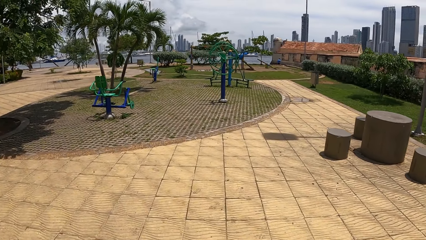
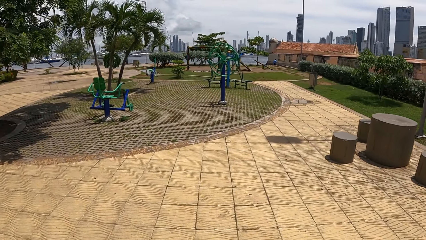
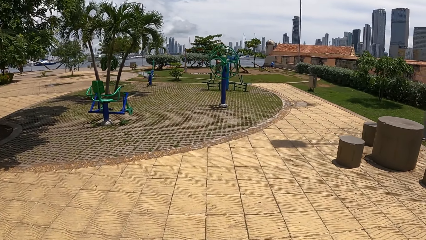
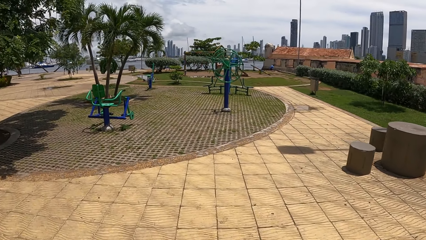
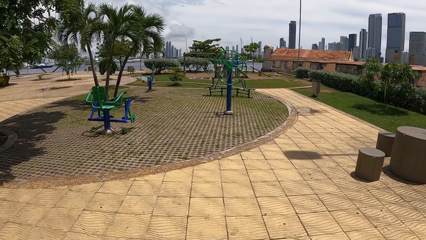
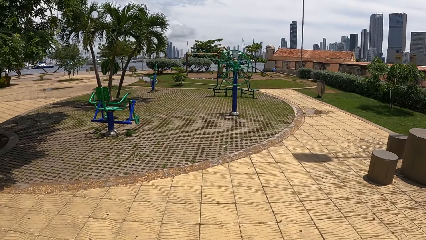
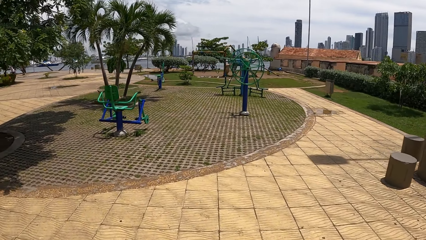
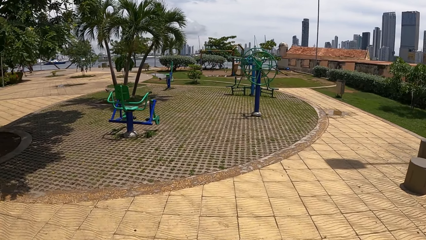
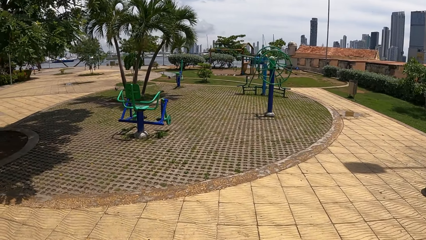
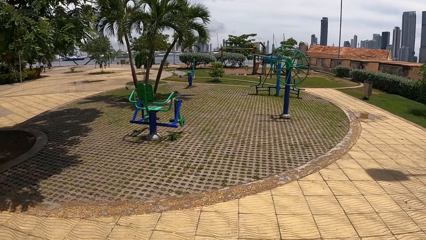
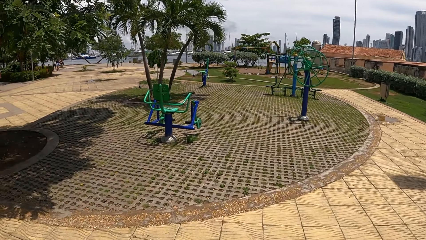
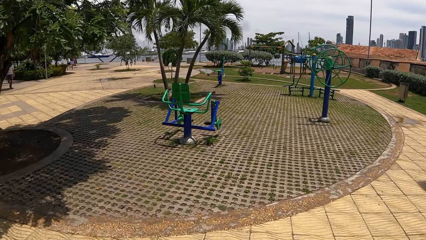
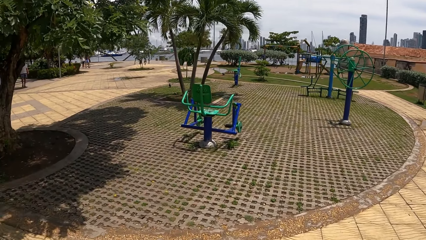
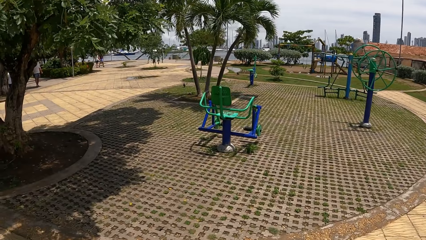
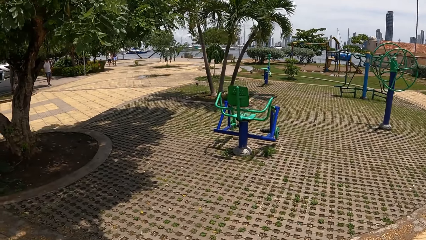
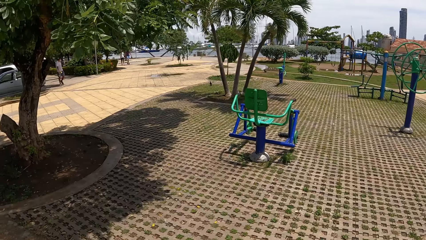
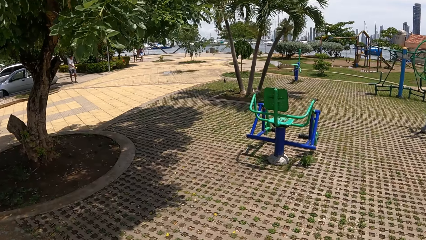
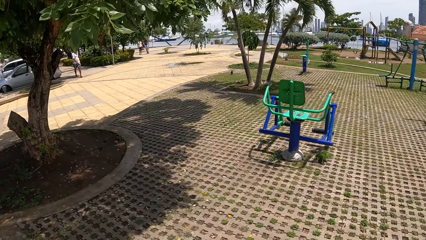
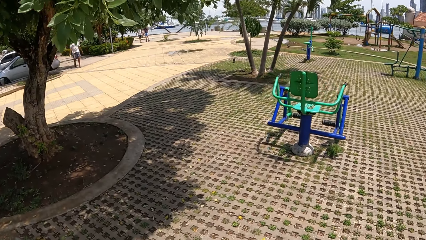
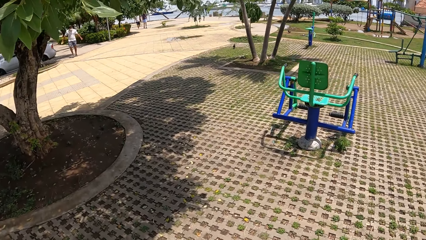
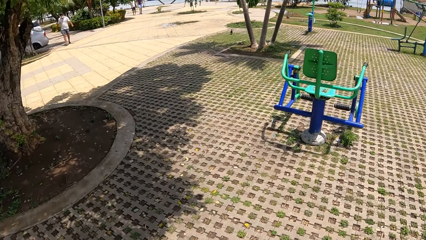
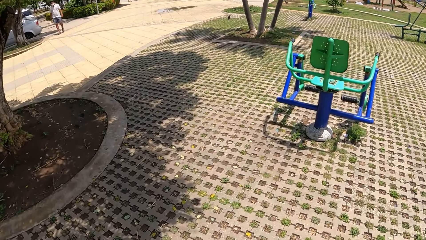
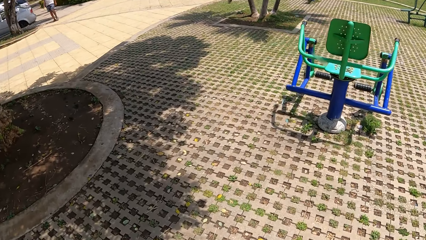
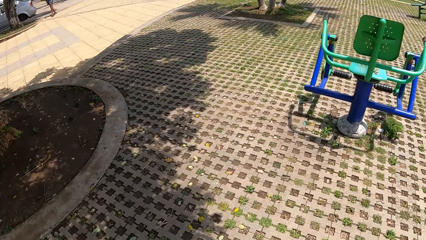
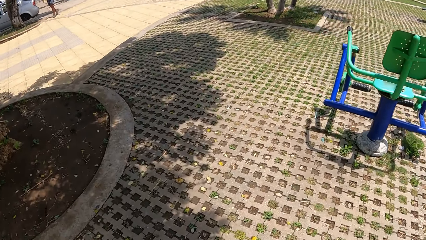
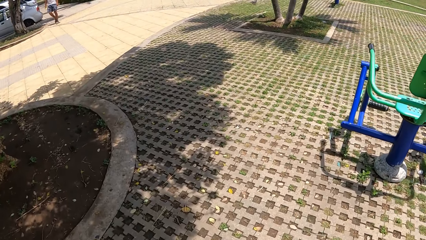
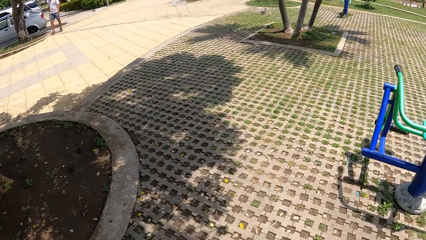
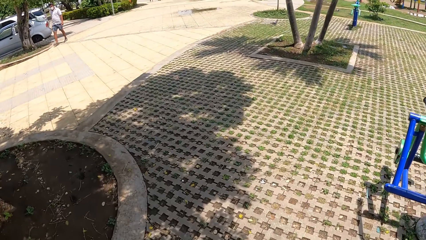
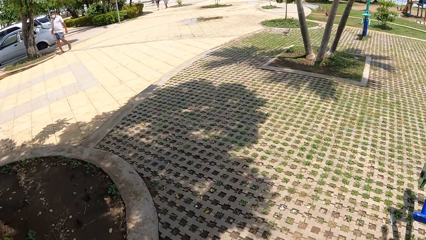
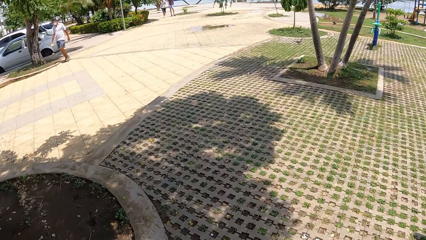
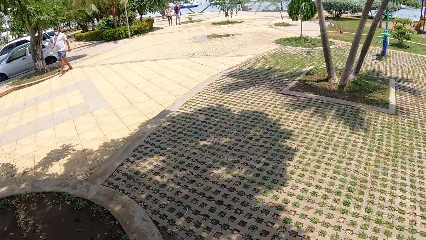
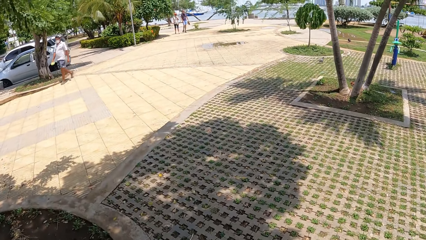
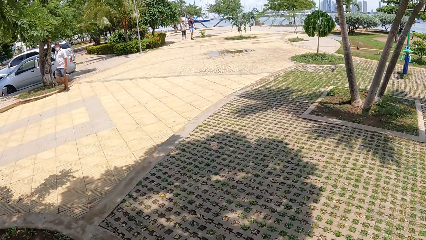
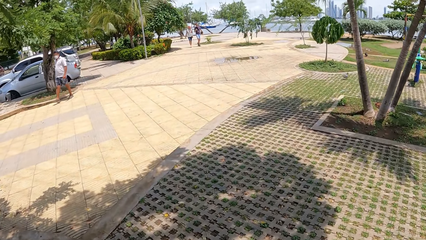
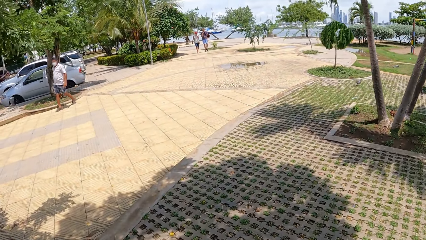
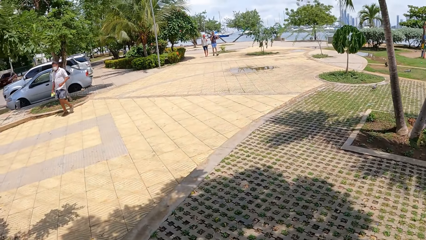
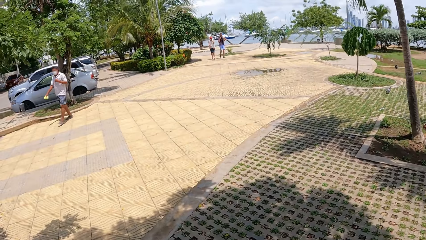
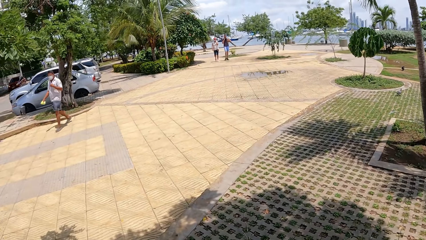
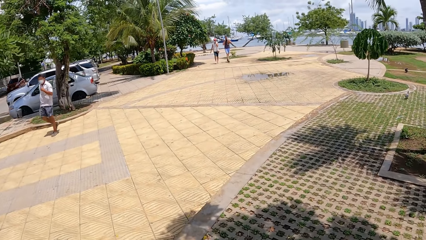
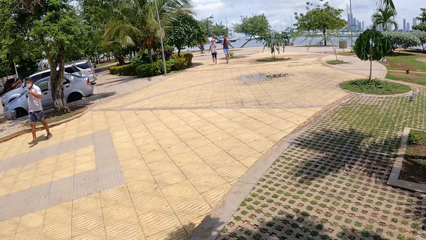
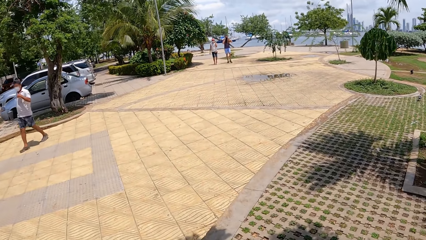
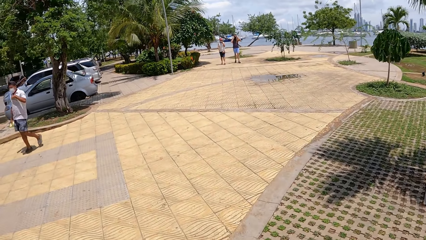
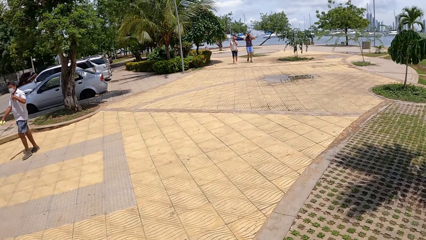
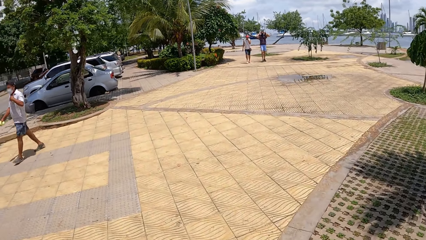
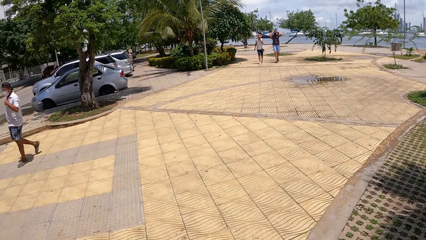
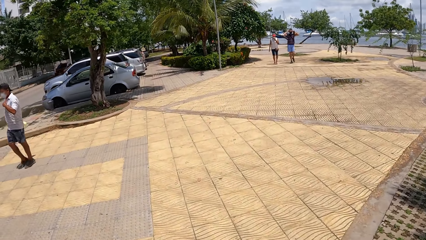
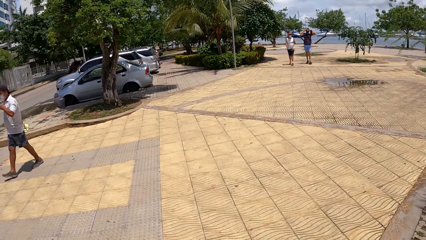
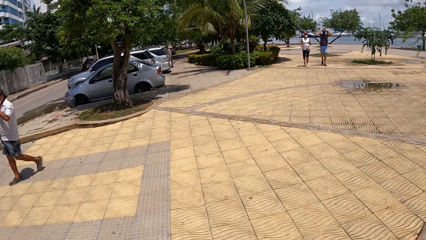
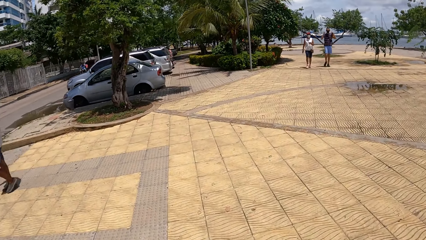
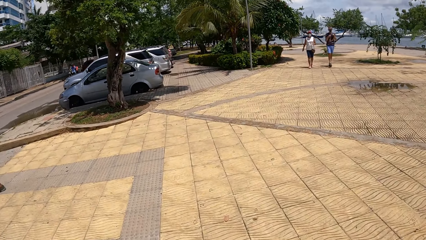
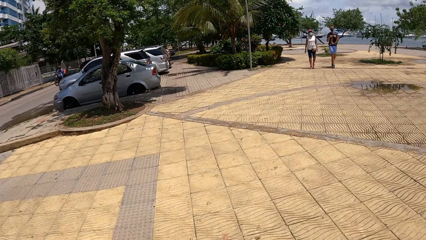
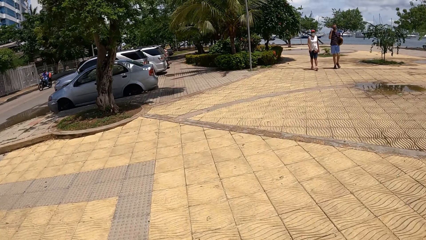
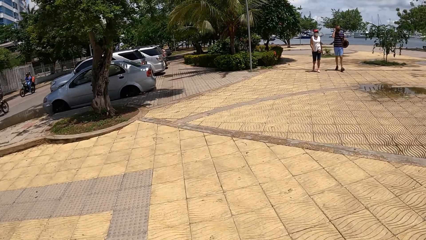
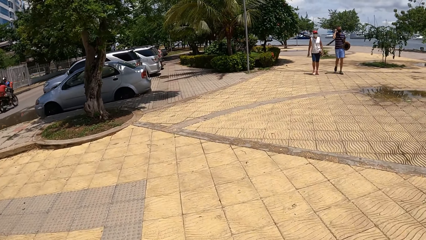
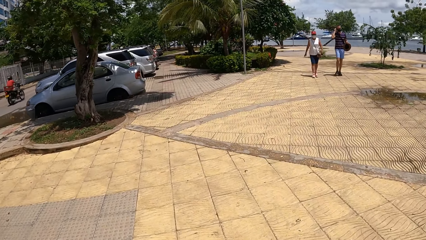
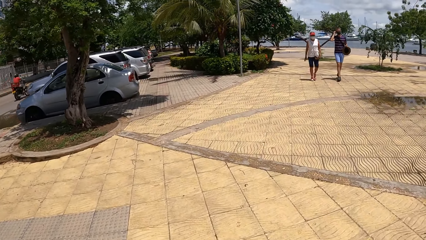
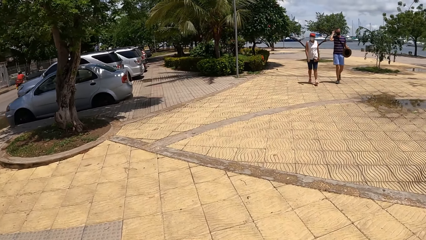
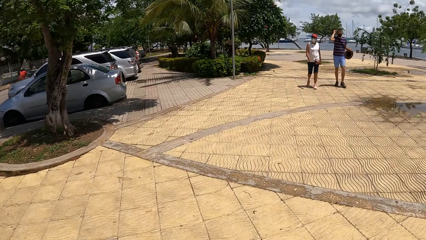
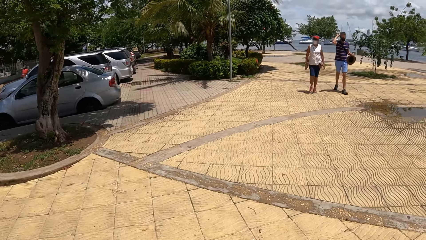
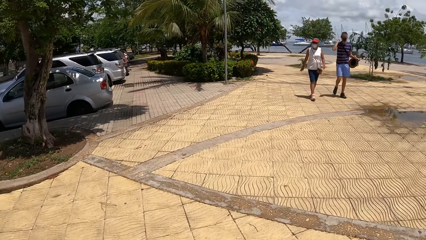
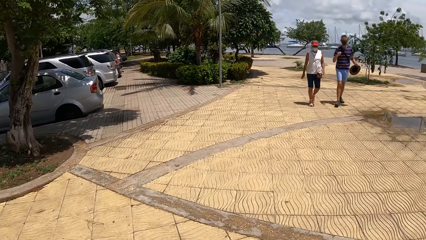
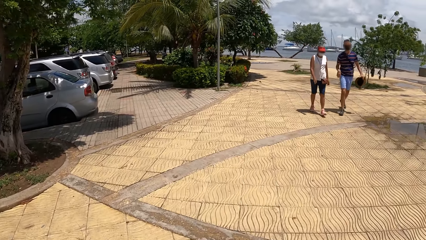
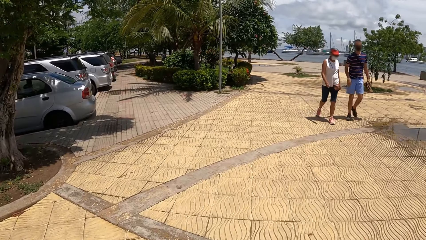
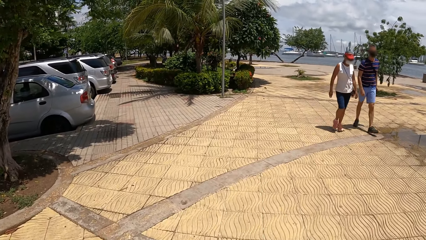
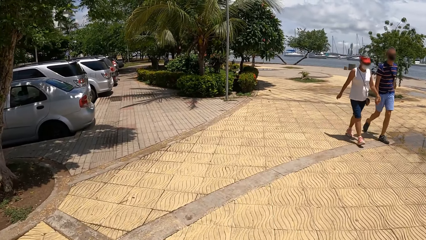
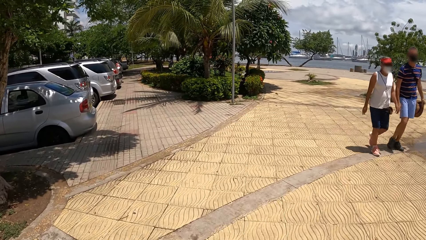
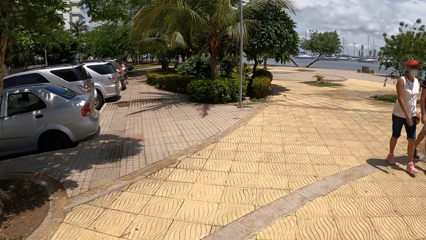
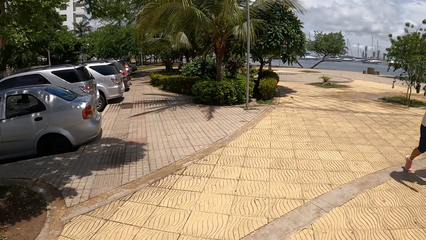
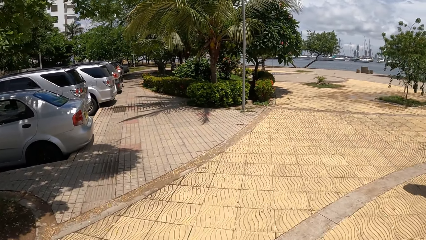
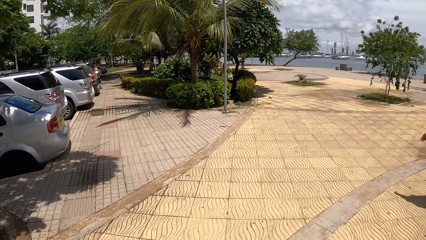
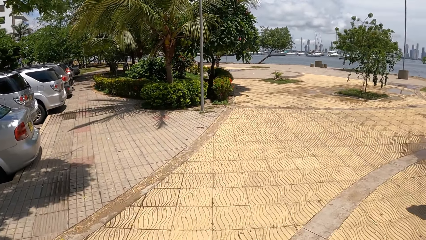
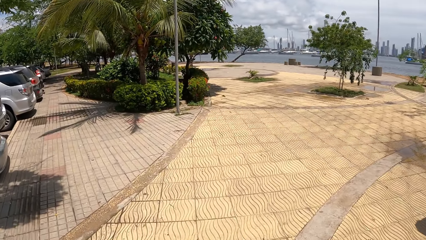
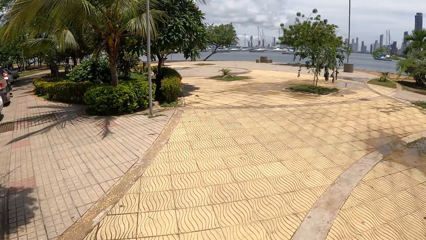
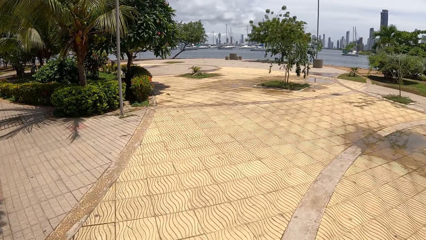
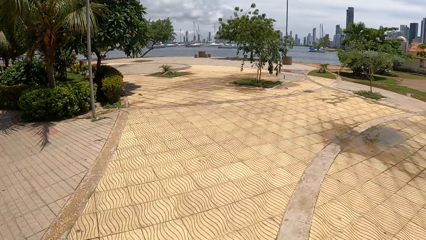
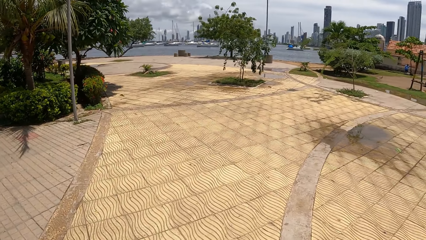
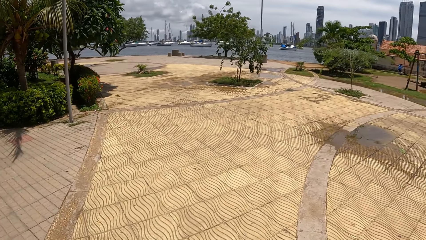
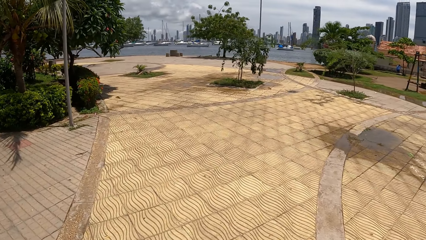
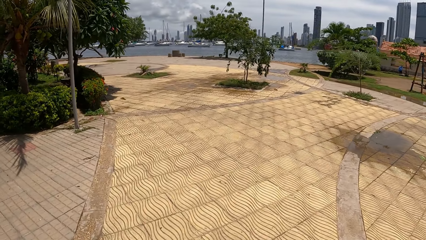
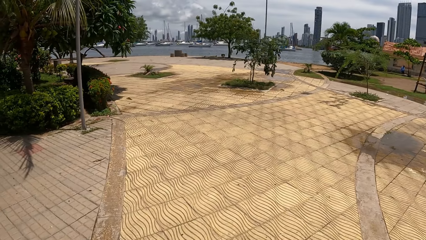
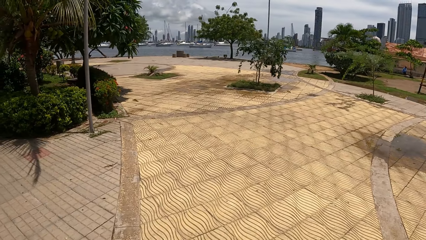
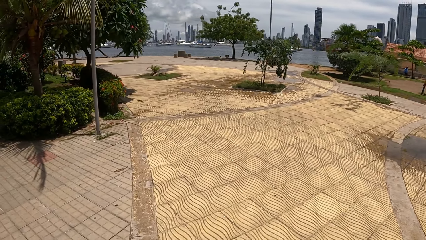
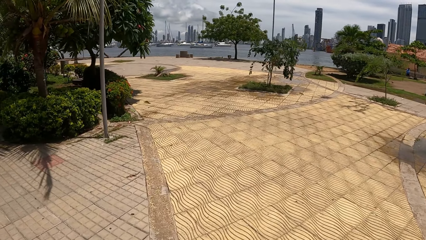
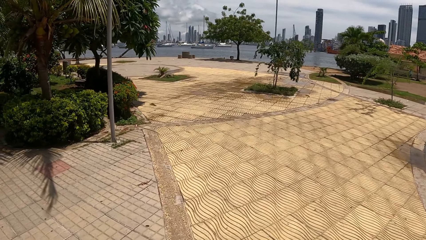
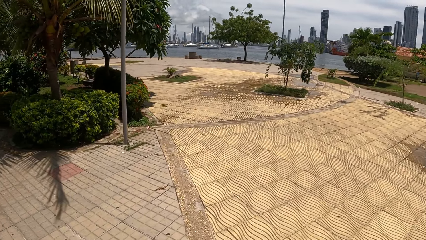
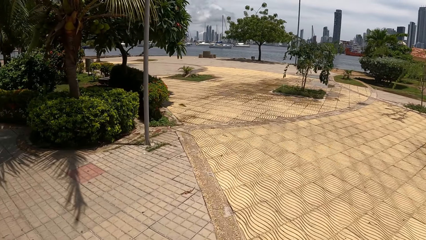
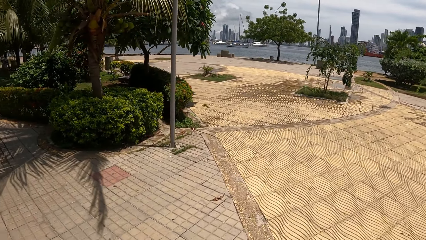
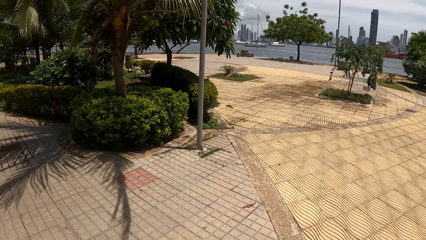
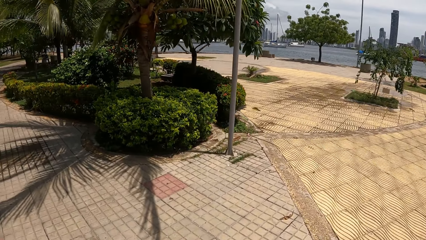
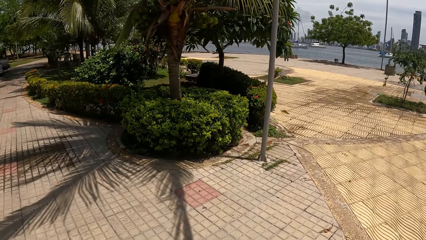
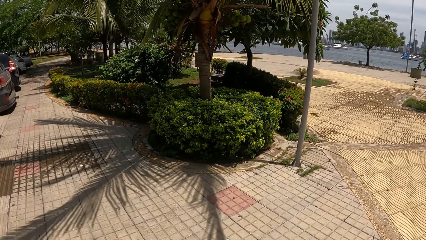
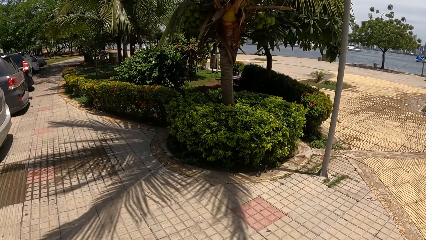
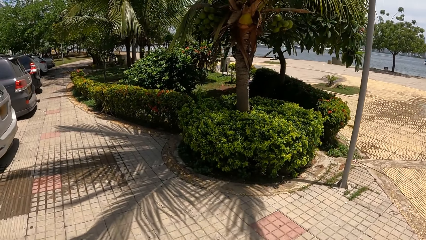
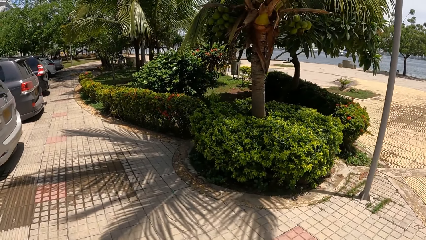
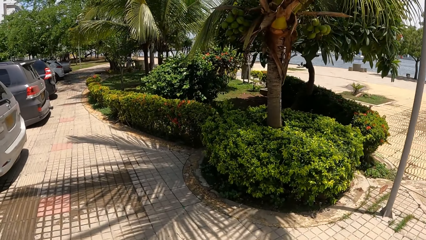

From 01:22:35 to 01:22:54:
The camera wearer walks around and looks around. They walk around and look around. They walk around and look around.
